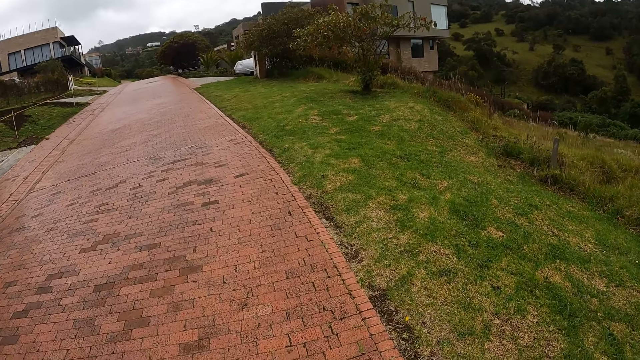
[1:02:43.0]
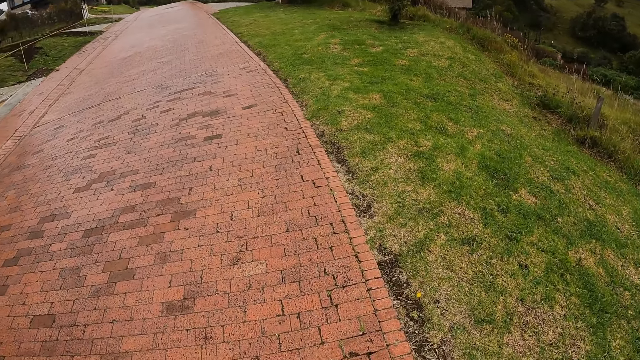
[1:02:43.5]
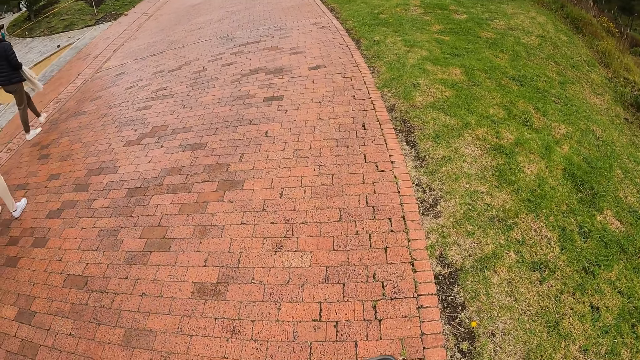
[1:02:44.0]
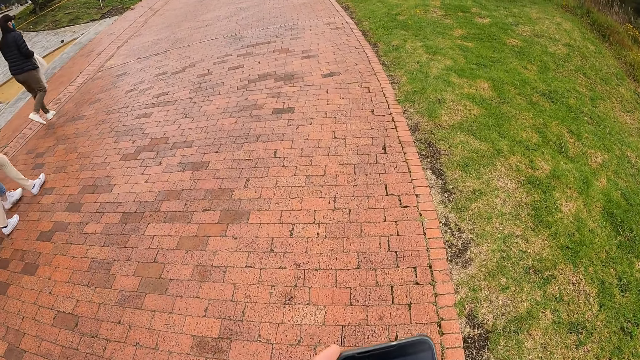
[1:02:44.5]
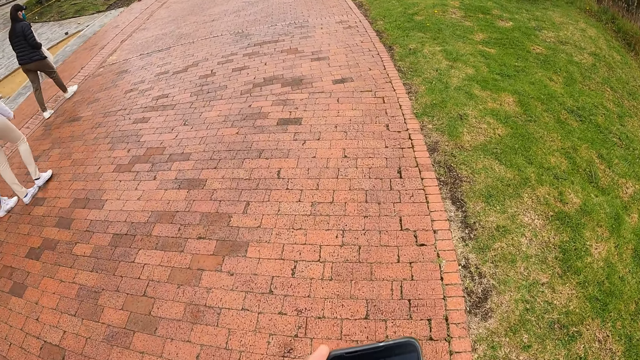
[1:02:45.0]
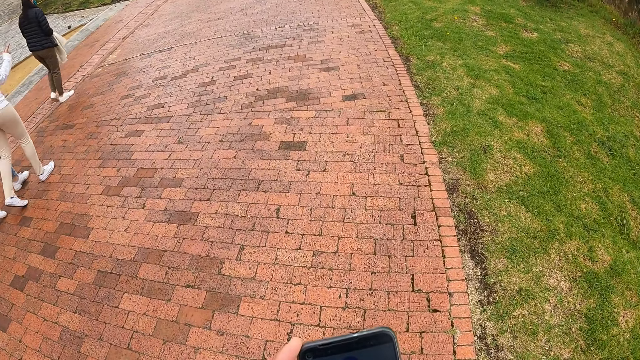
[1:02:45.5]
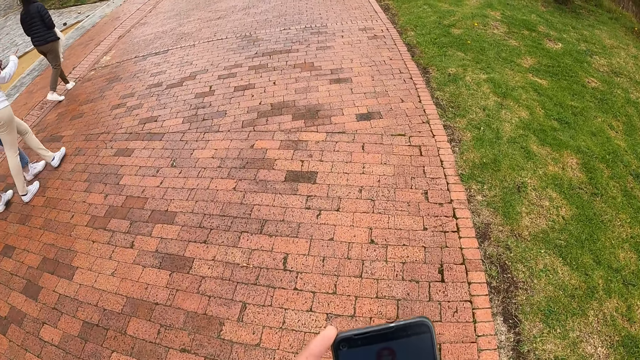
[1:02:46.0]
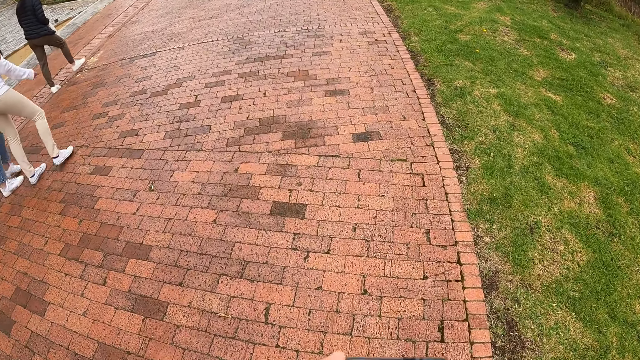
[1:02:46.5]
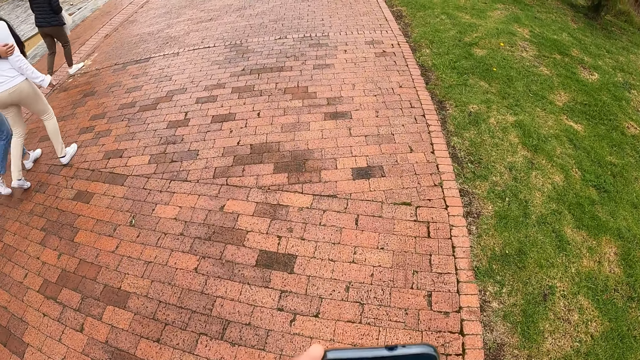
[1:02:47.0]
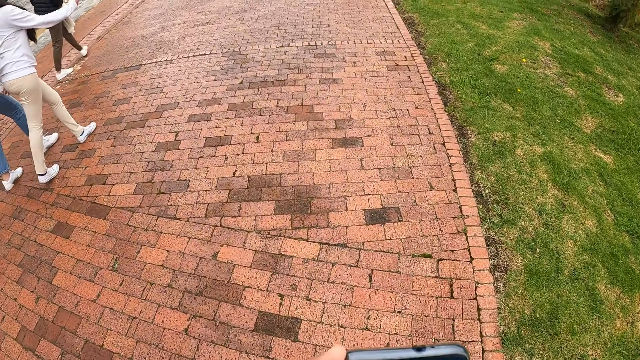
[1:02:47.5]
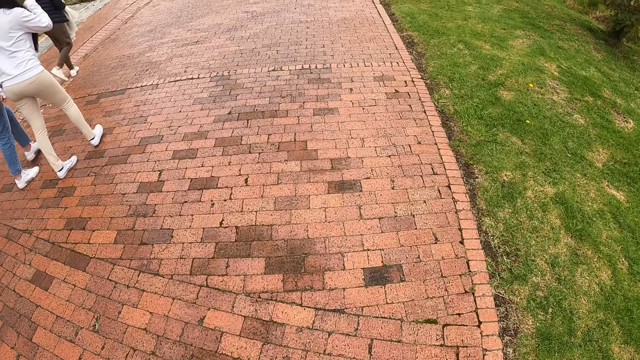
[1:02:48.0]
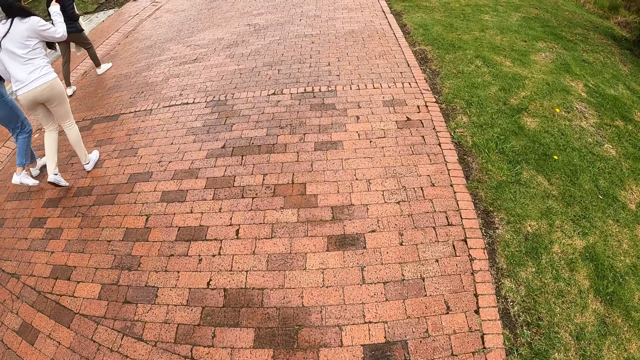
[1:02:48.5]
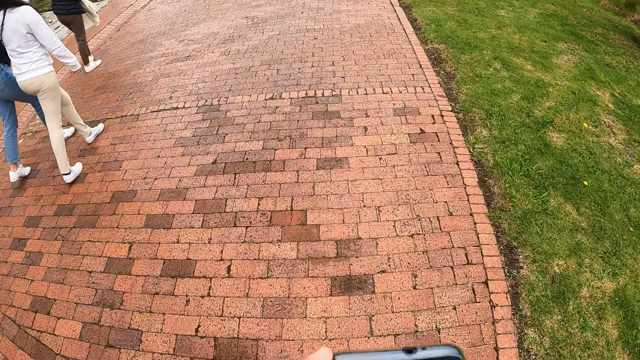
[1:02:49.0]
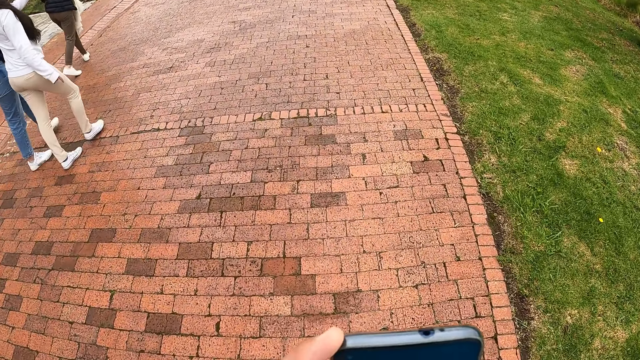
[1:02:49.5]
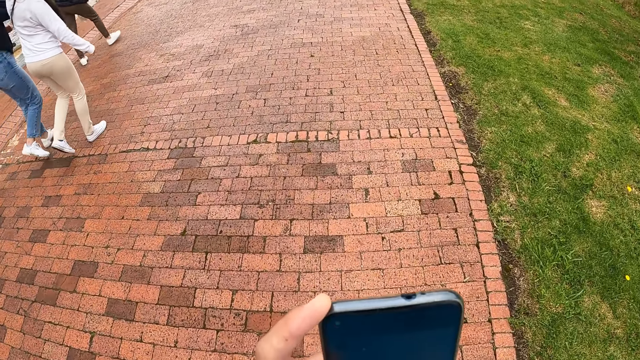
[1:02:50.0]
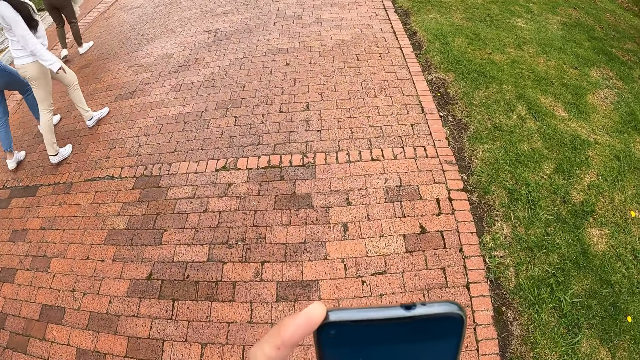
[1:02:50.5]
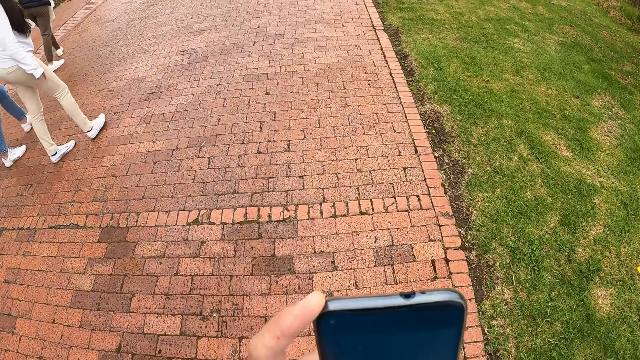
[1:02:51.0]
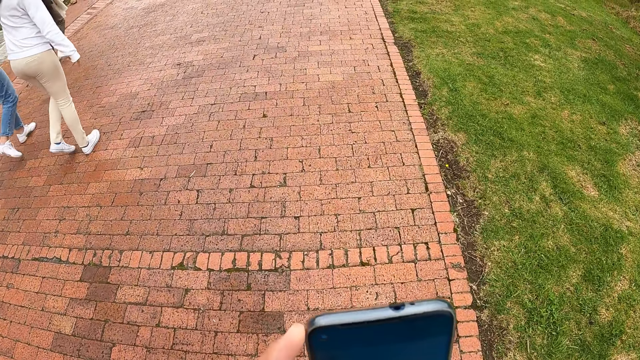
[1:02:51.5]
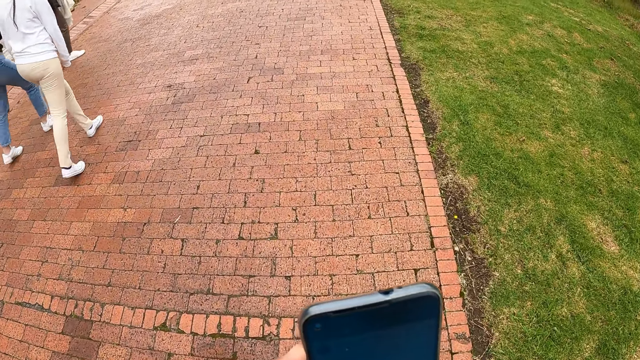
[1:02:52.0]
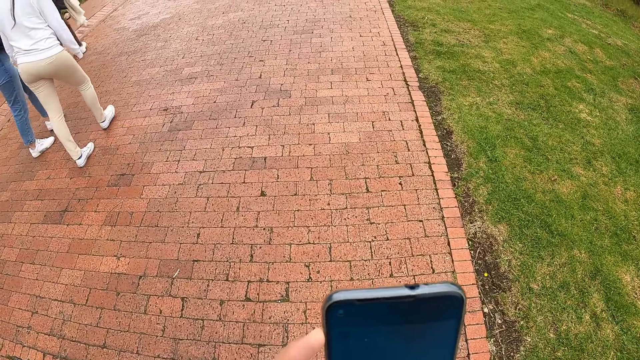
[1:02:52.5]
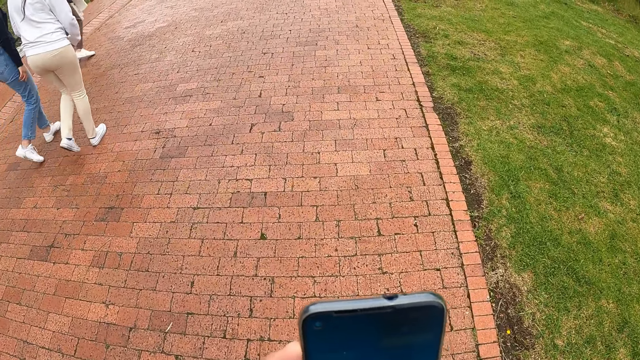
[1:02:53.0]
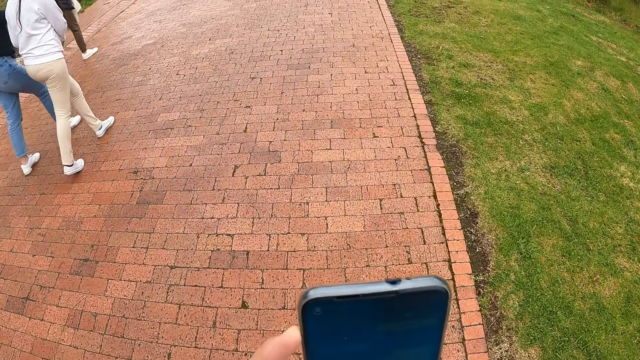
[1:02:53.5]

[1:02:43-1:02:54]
The camera wearer holds a phone with her hands.

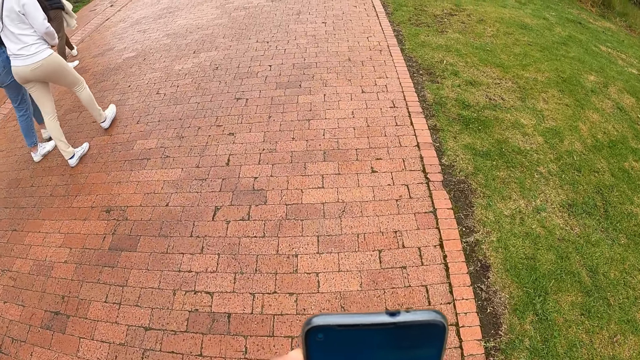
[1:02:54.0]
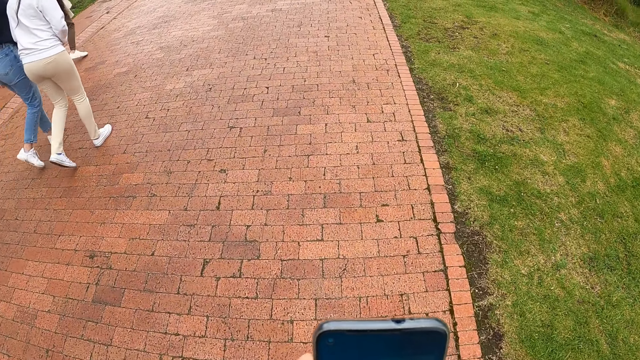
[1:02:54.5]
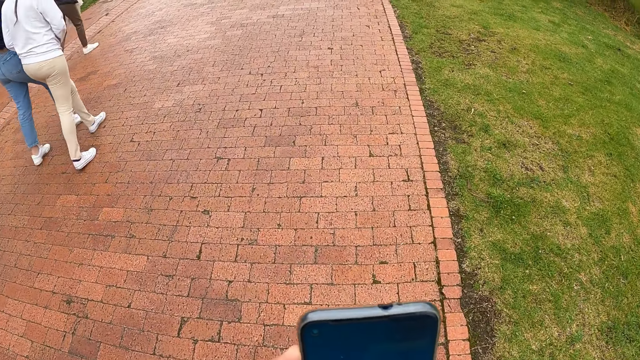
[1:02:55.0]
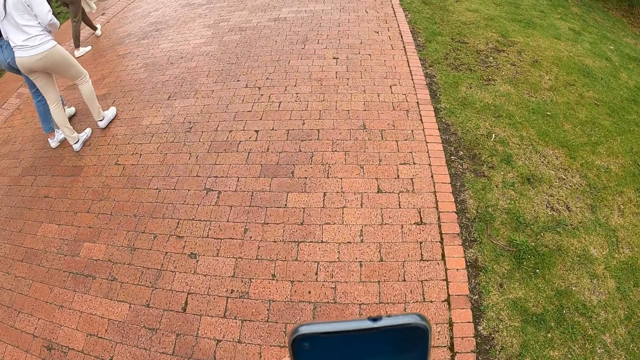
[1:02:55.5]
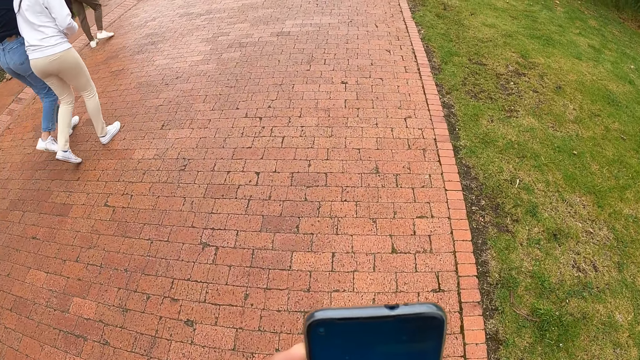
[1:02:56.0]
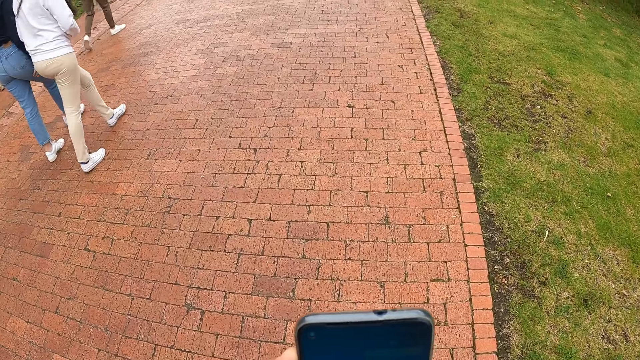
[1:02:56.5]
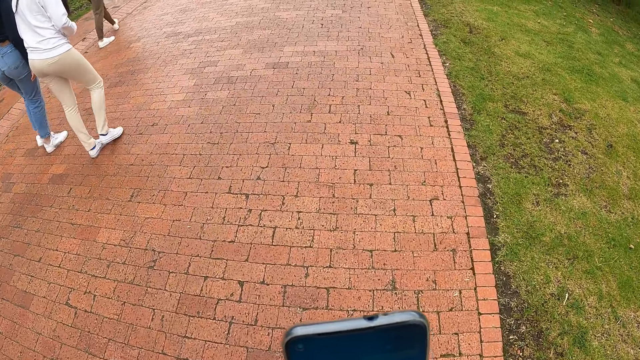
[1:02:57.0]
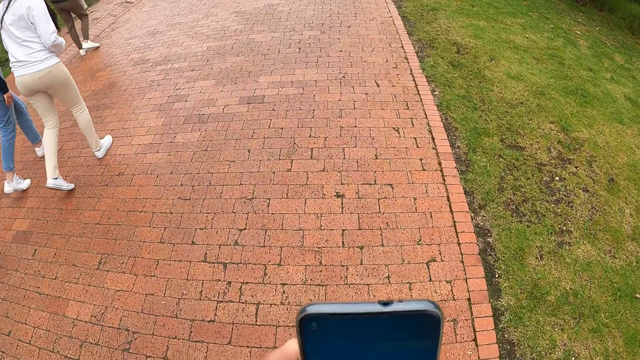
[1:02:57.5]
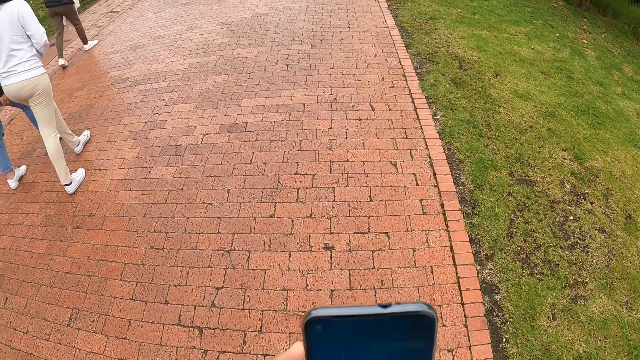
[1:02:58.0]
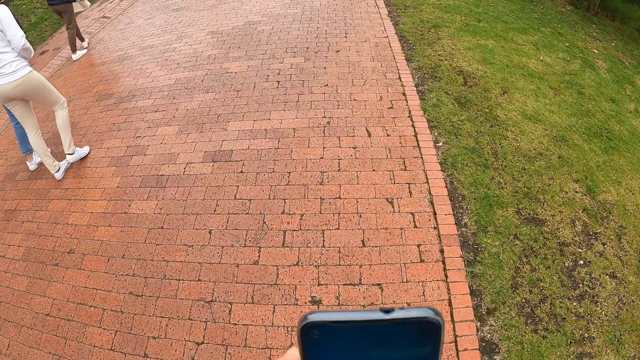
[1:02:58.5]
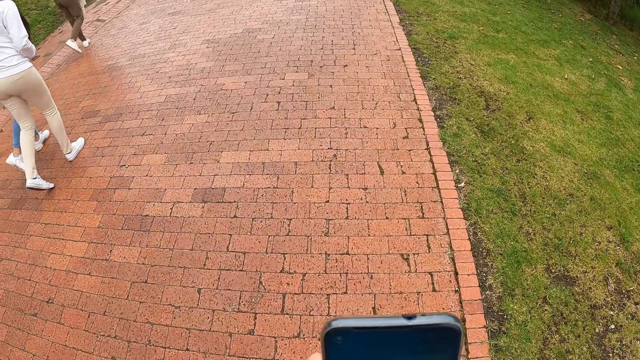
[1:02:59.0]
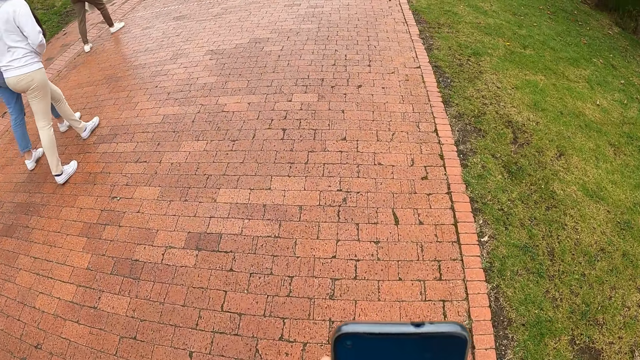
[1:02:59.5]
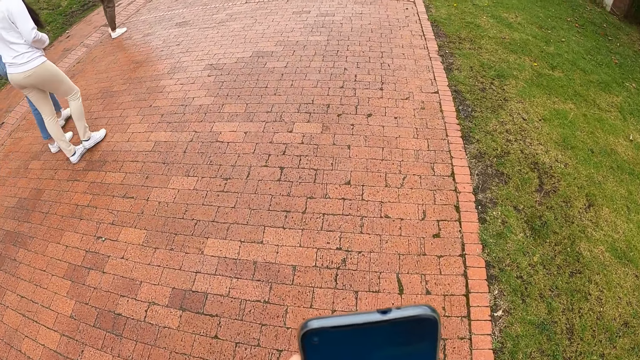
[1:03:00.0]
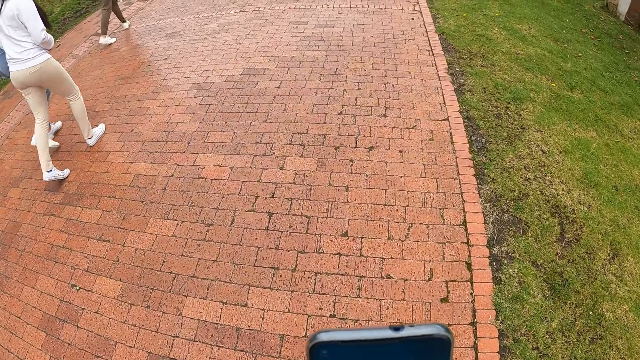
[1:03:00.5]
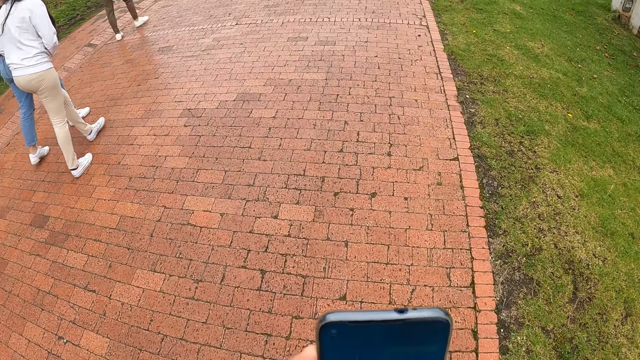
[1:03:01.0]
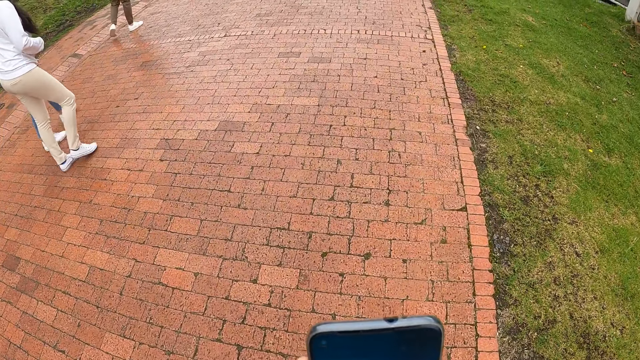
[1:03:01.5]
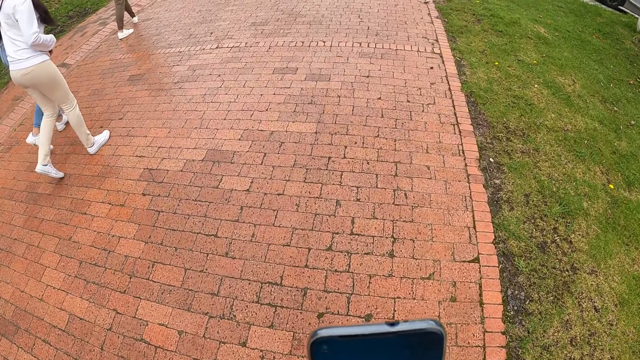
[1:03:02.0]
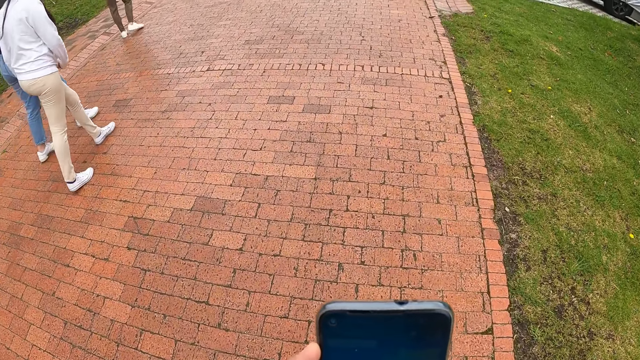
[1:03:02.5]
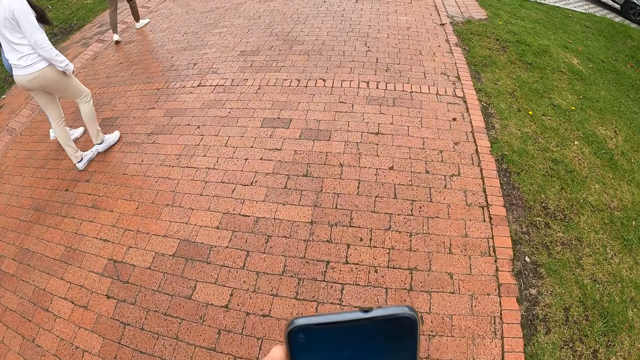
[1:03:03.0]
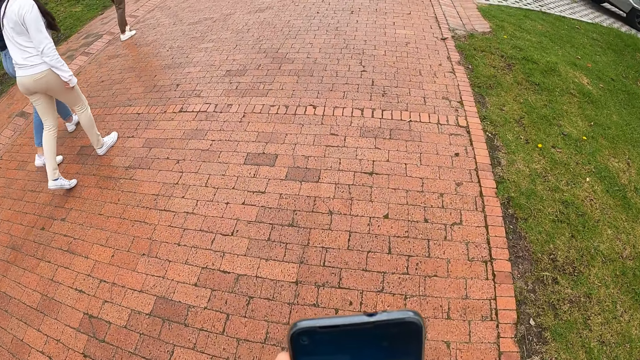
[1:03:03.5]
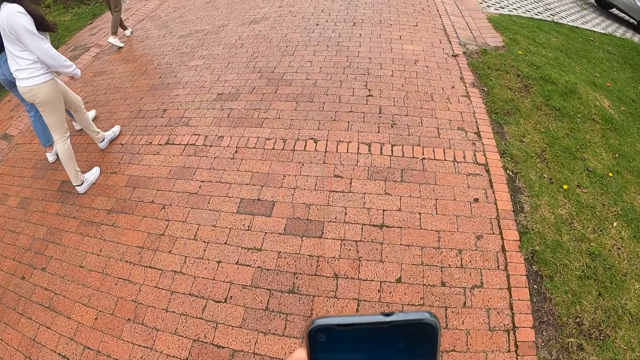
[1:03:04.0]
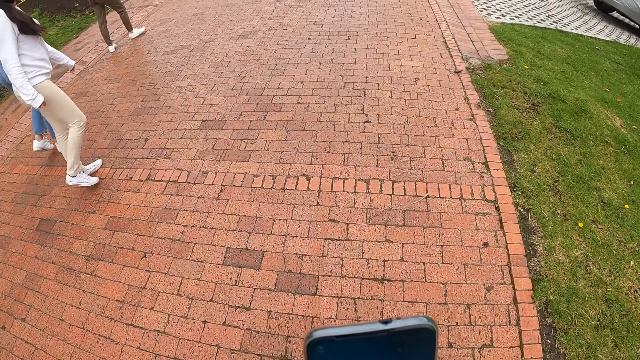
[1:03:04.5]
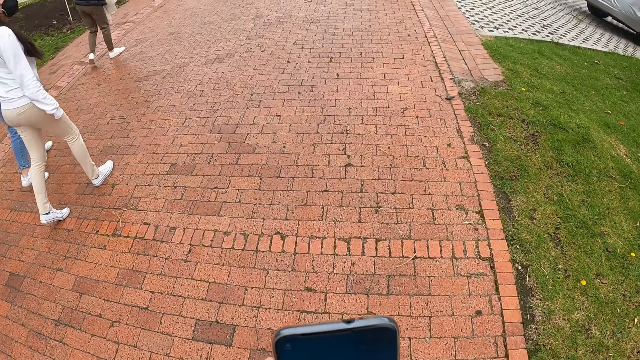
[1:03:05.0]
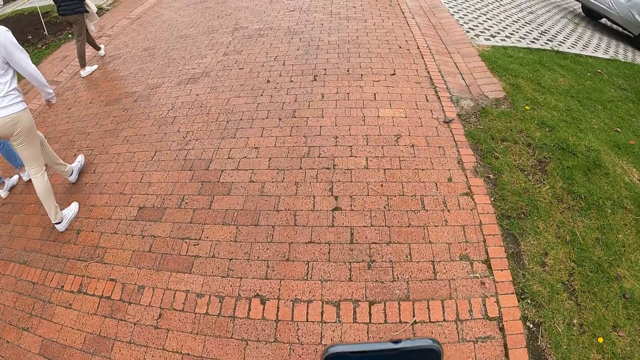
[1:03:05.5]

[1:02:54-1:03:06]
The camera wearer holds a phone.
